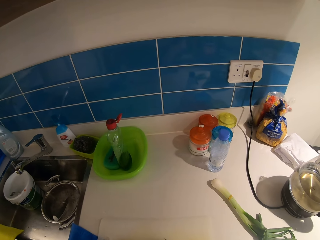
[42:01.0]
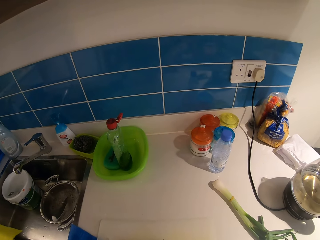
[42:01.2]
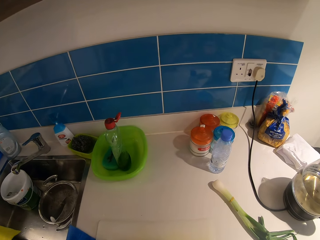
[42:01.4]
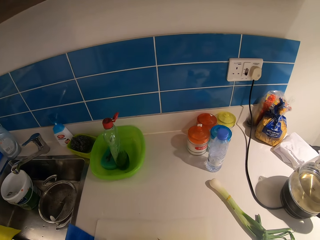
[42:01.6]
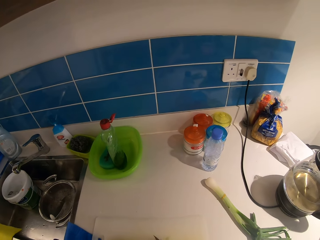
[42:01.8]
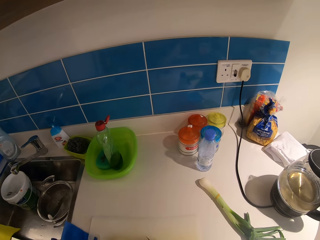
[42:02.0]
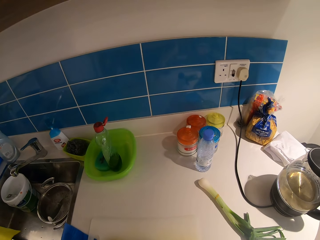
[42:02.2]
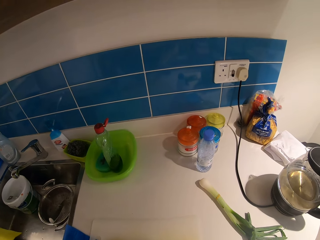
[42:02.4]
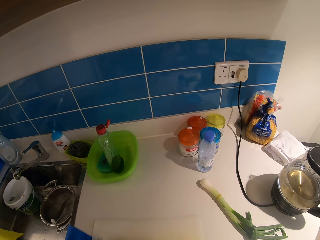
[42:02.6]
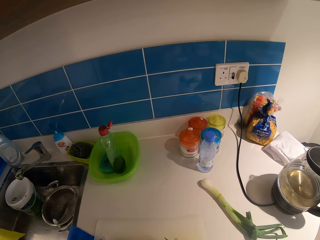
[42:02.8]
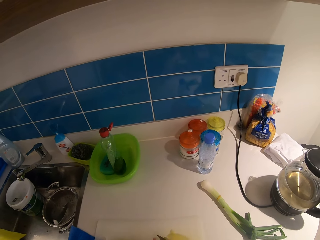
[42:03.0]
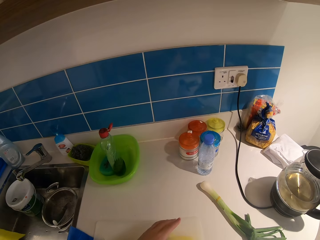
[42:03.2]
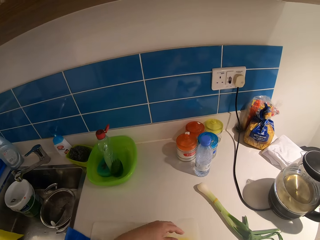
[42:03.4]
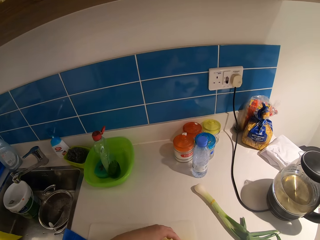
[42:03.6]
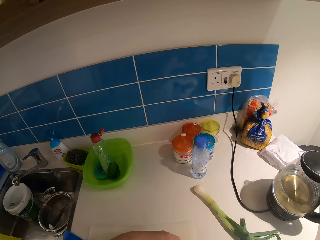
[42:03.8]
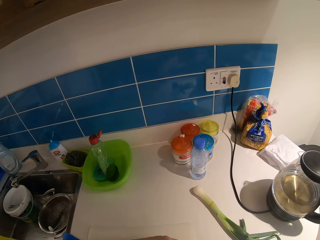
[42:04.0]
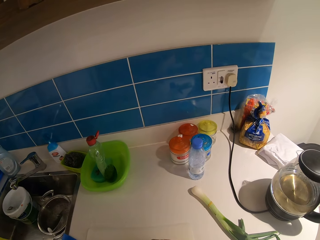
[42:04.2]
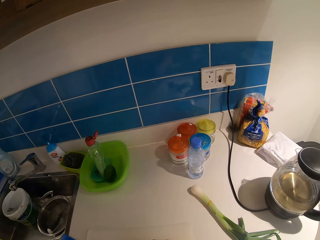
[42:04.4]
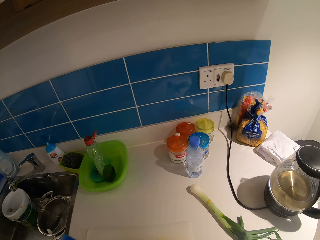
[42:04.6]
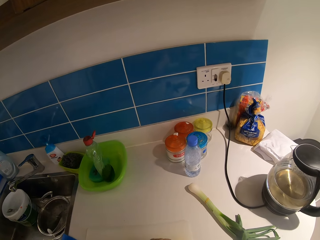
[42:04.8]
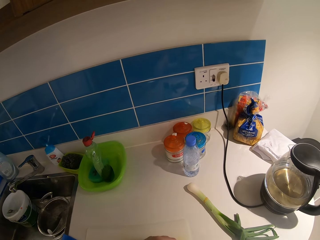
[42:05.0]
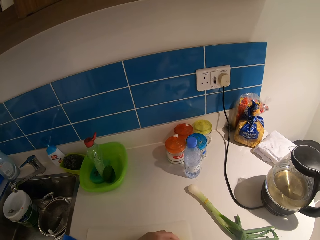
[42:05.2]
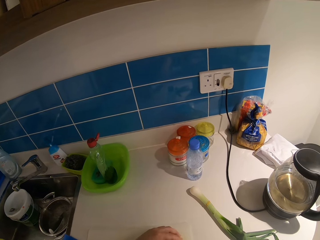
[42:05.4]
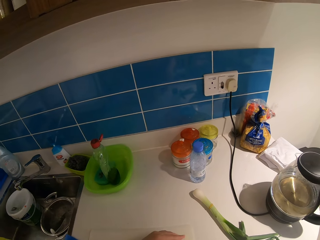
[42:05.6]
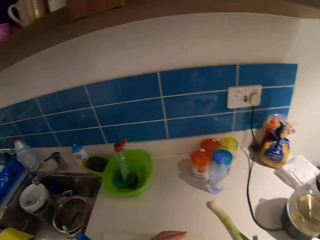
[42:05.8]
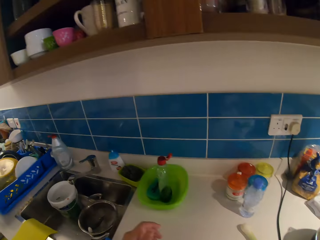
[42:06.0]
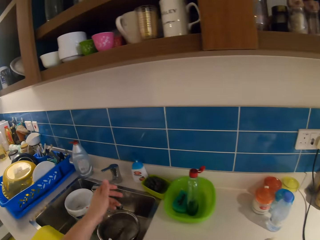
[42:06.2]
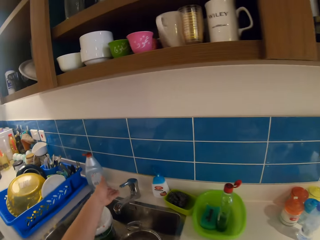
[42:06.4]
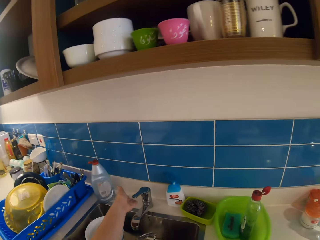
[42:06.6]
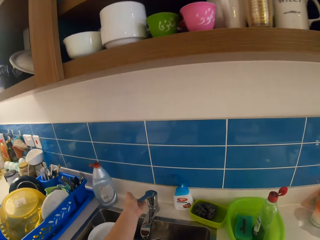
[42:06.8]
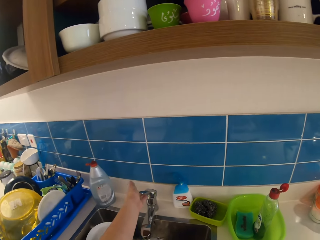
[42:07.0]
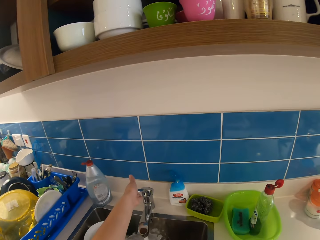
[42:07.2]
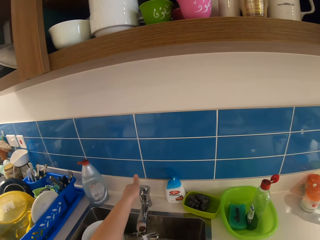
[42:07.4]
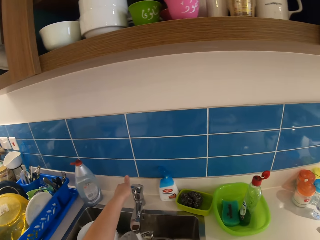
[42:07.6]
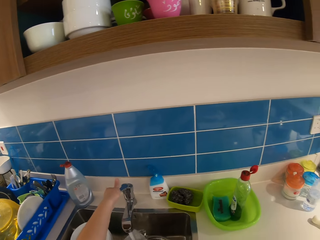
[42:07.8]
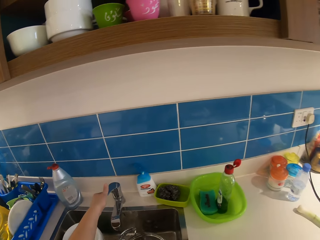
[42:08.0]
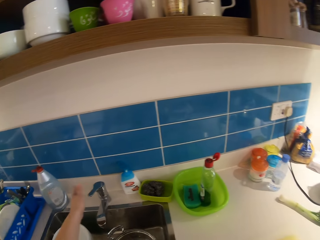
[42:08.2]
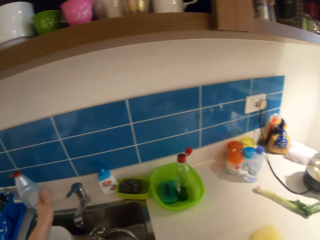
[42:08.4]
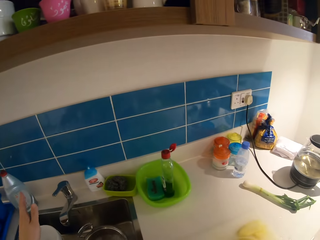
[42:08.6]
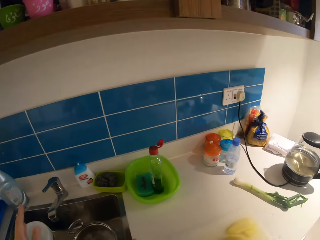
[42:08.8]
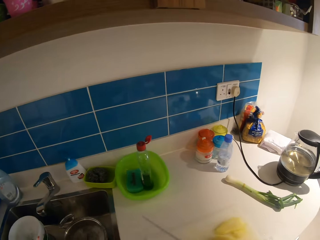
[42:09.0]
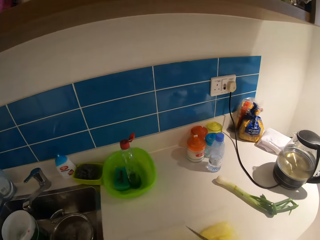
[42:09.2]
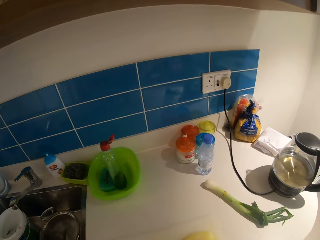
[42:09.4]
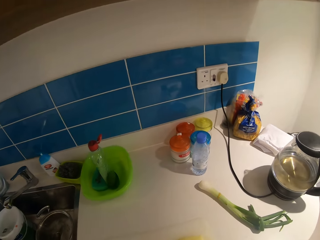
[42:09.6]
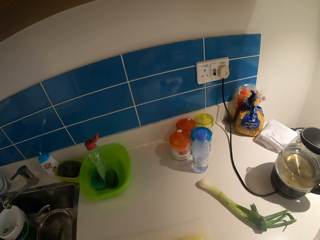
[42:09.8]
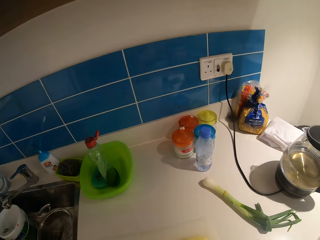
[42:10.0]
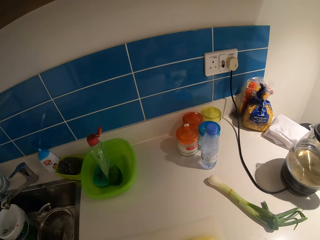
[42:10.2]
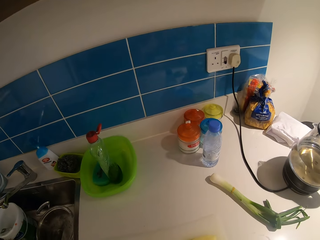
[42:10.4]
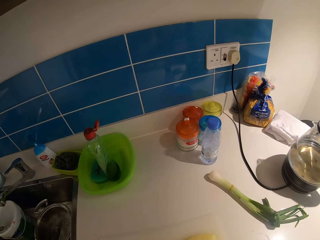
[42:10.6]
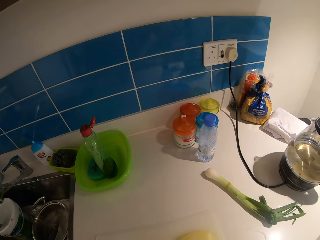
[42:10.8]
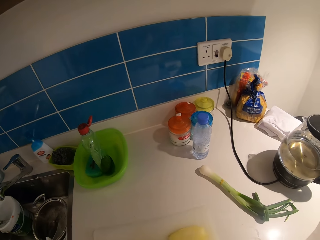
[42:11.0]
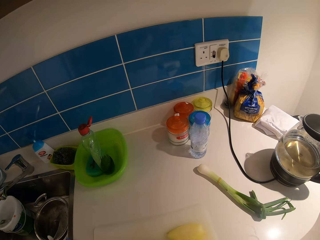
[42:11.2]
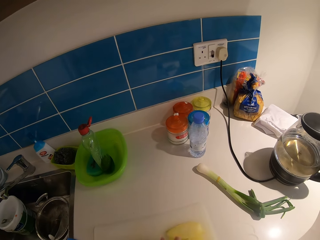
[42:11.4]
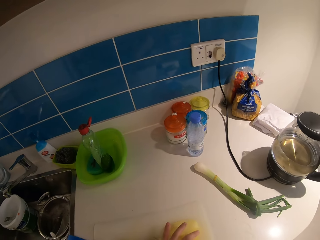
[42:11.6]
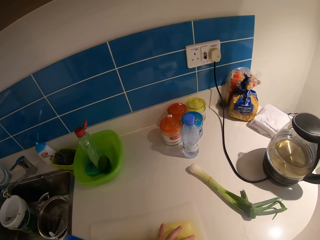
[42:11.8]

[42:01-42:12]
The camera wearer slices potatoes. She turns on the tap with her left hand. She rinses the knife in her left hand. She turns off the tap with her left hand. She cuts a potato on the chopping board with the knife in her right hand.

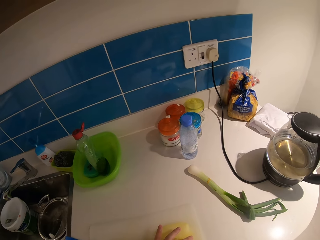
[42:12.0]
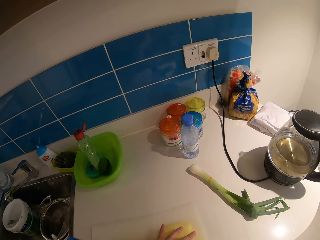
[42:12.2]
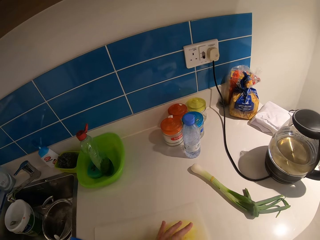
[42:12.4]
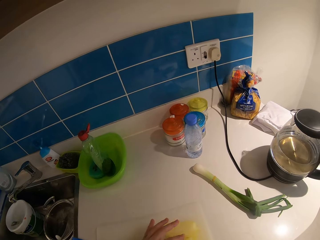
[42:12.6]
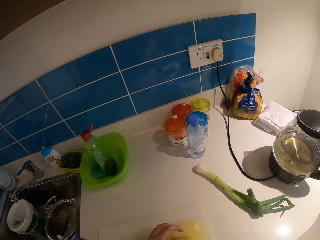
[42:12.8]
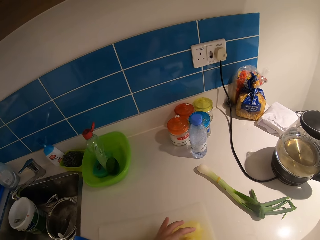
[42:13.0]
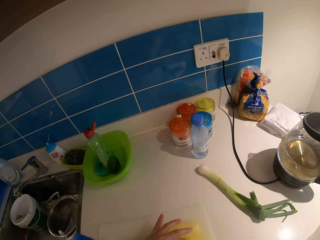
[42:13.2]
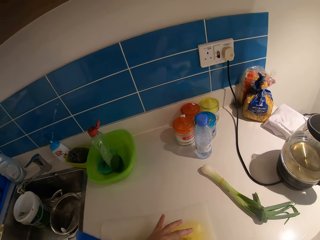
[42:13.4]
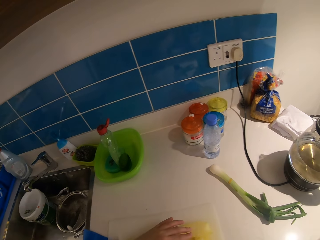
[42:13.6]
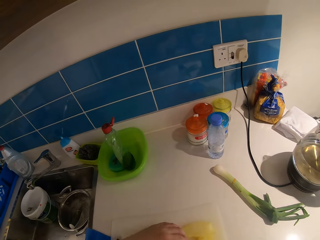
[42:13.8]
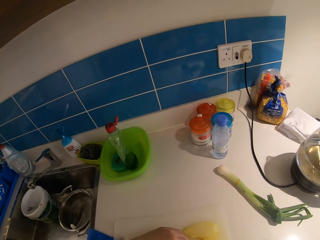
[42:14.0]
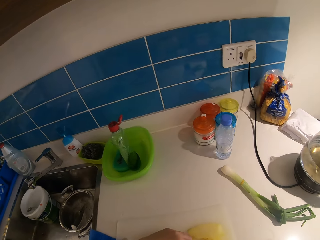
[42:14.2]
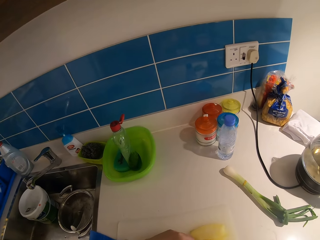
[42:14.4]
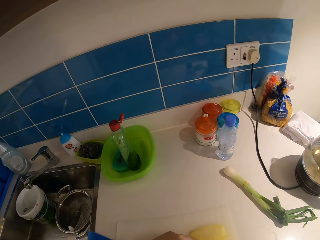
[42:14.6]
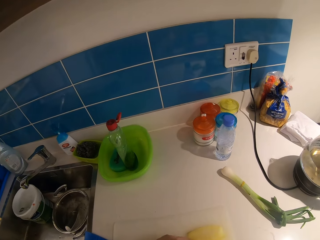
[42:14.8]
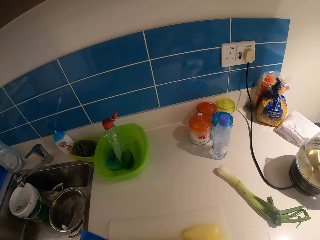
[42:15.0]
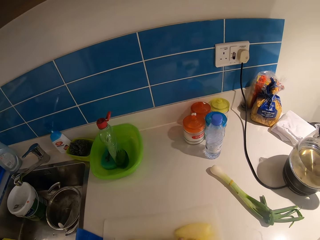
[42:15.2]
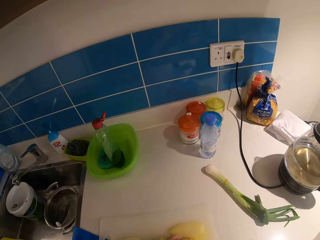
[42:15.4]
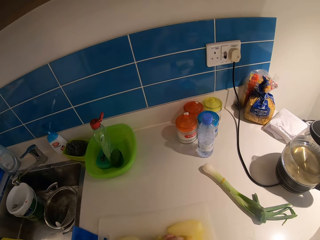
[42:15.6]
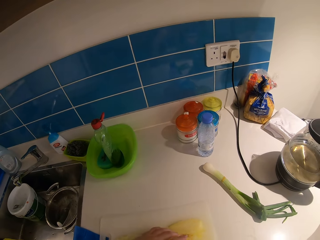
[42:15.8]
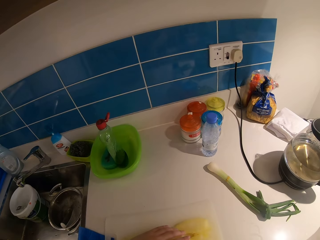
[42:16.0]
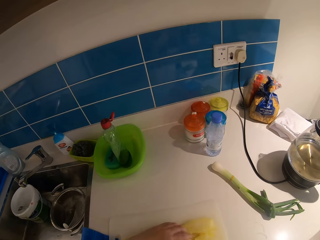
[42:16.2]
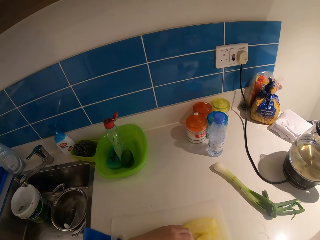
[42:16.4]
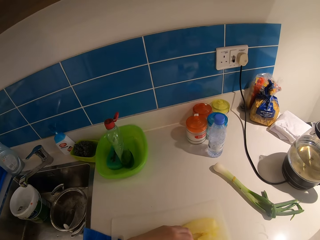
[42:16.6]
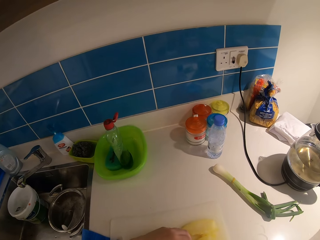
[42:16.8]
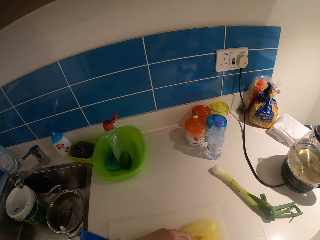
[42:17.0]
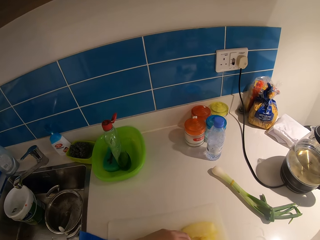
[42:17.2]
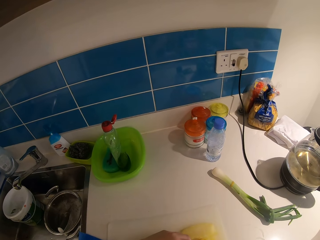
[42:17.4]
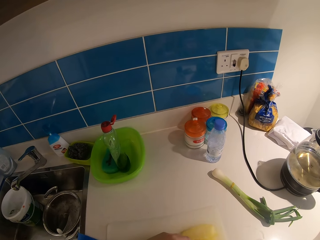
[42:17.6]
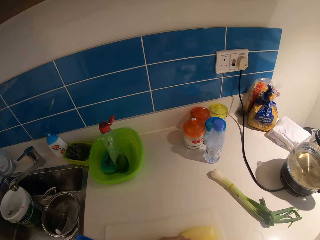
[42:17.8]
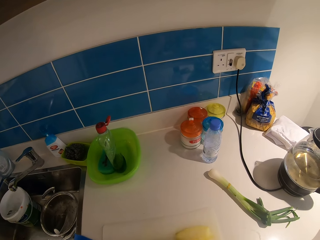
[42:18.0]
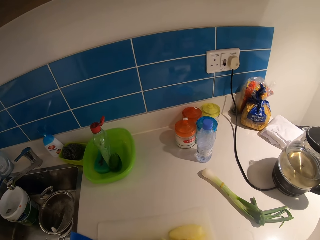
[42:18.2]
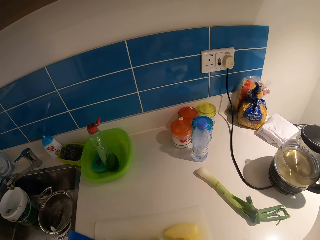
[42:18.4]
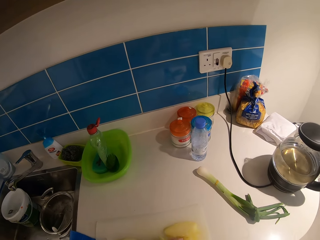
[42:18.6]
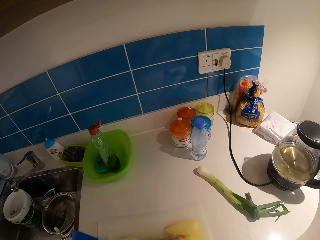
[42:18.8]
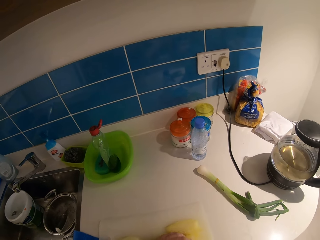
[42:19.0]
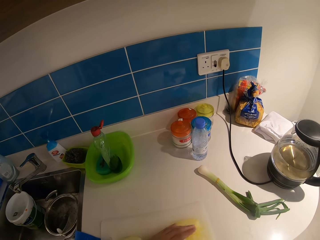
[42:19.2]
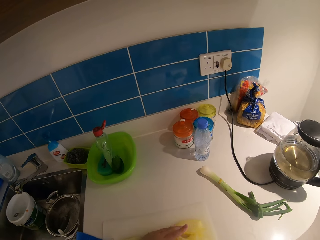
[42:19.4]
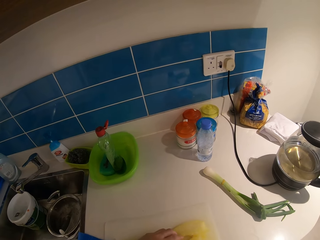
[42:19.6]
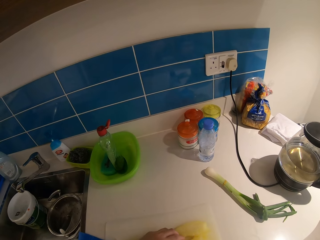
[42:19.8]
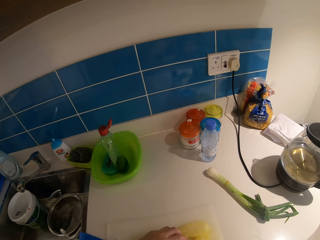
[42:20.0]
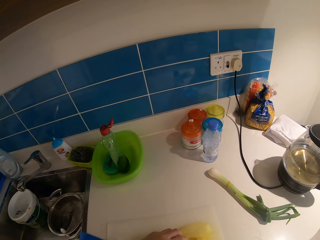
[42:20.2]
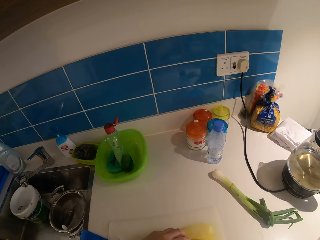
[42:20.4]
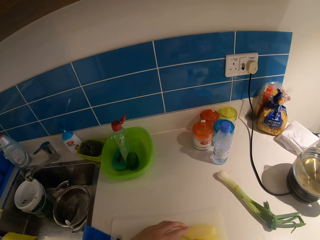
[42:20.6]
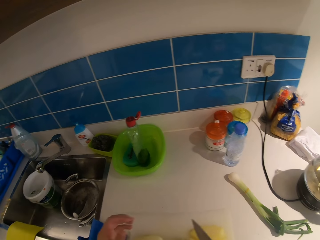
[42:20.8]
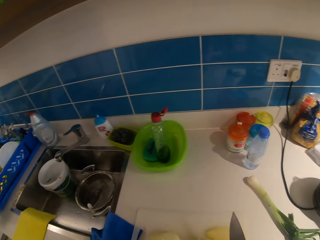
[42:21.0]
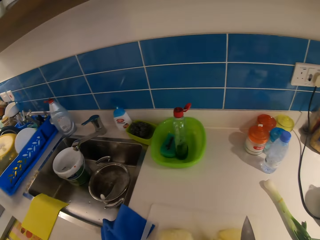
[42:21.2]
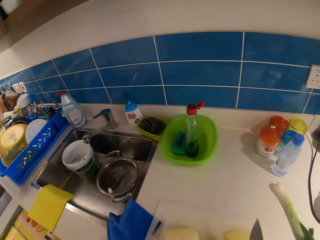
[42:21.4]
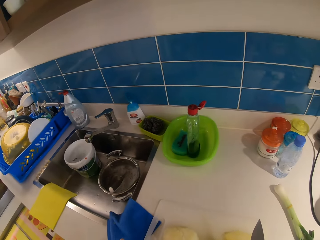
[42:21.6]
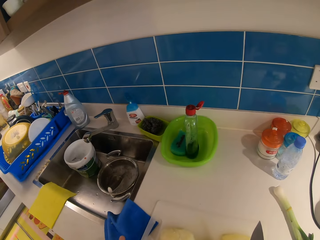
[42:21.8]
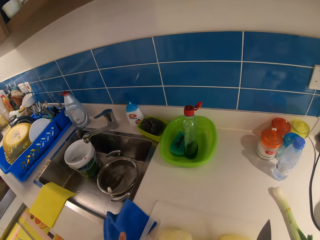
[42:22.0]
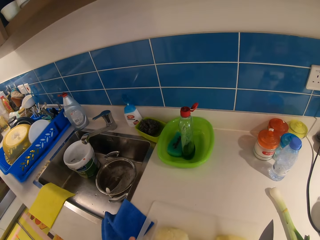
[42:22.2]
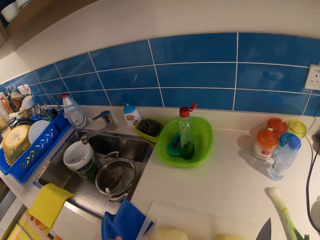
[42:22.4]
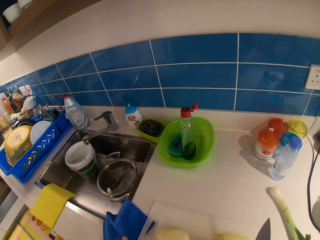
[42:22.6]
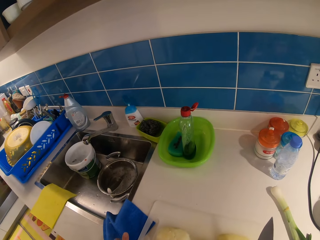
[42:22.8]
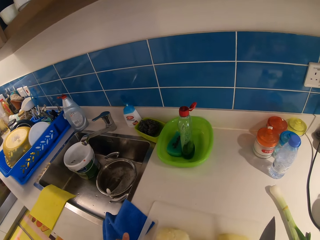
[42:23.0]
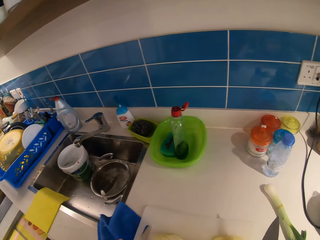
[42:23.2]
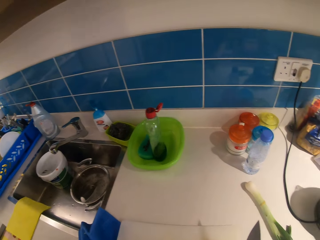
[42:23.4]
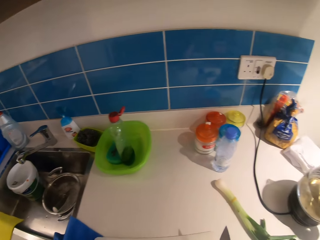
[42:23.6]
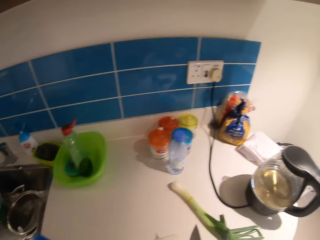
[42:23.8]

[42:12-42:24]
The camera wearer slices the potatoes.
